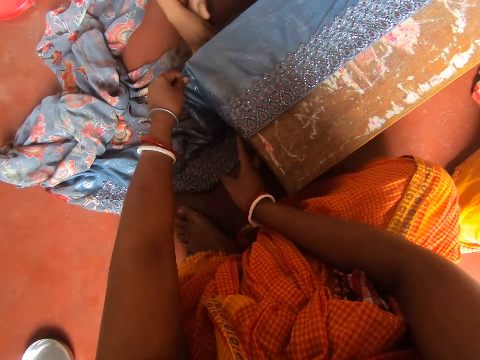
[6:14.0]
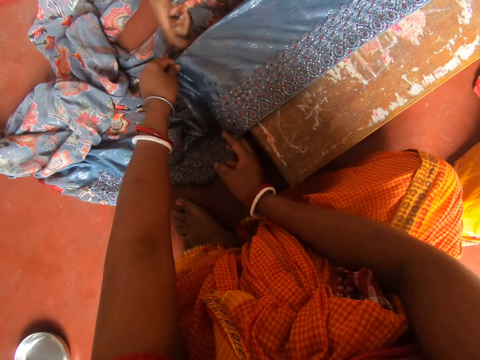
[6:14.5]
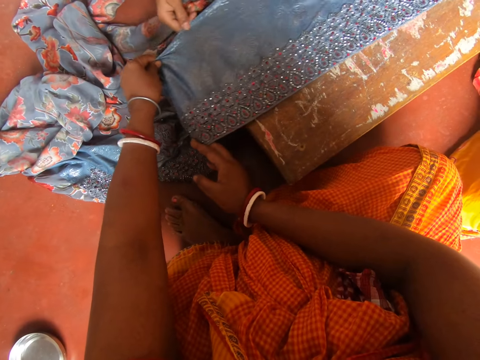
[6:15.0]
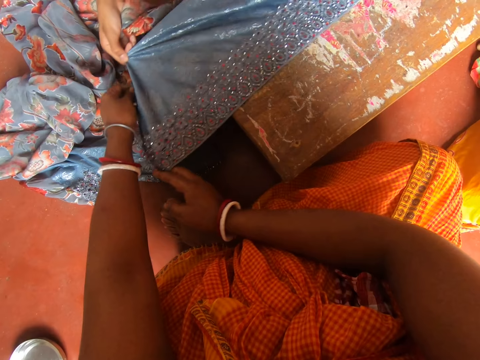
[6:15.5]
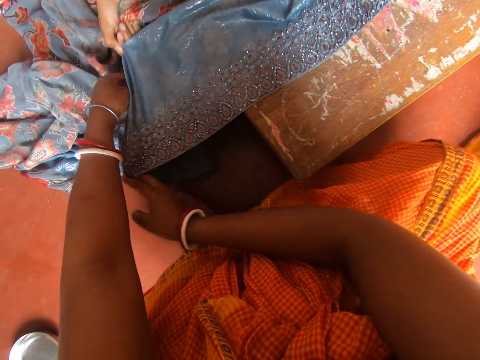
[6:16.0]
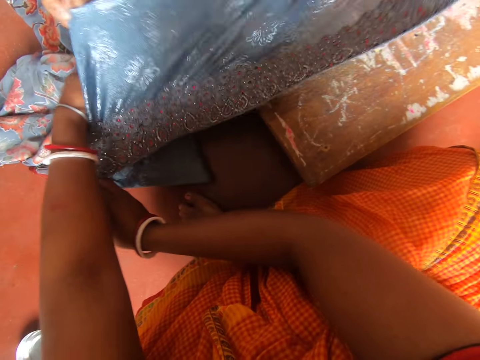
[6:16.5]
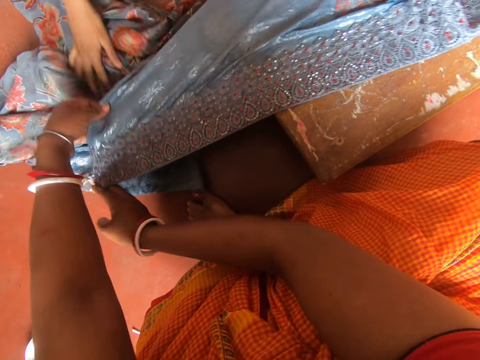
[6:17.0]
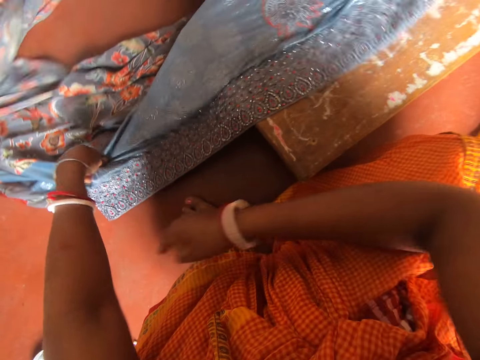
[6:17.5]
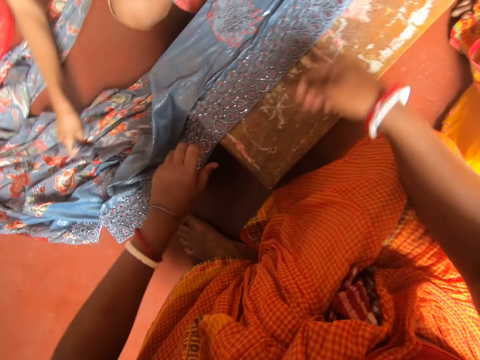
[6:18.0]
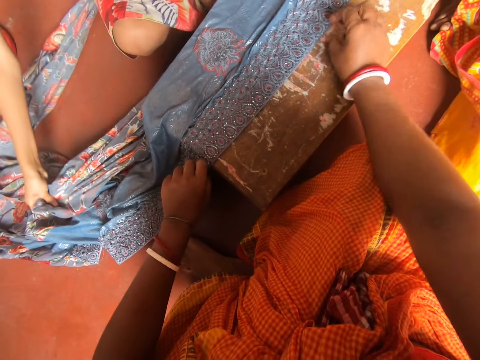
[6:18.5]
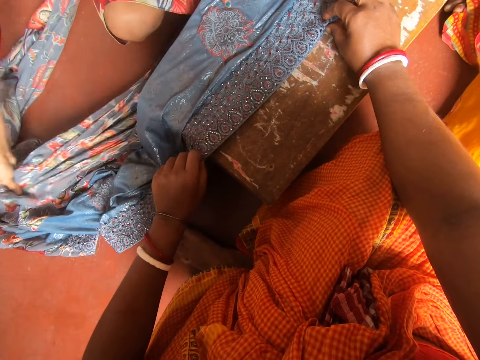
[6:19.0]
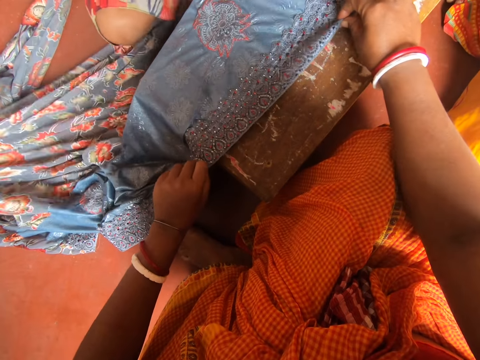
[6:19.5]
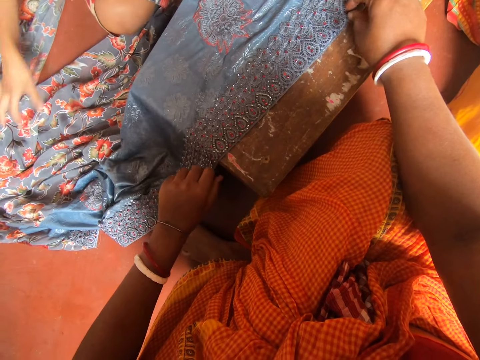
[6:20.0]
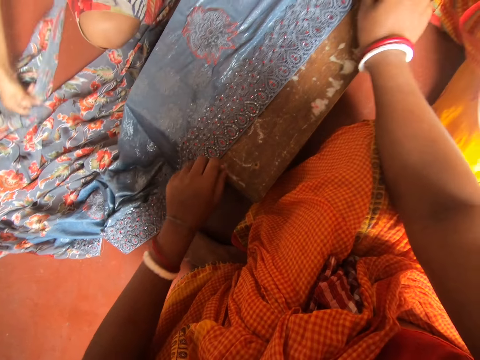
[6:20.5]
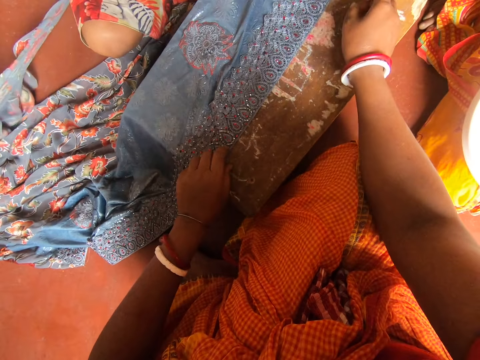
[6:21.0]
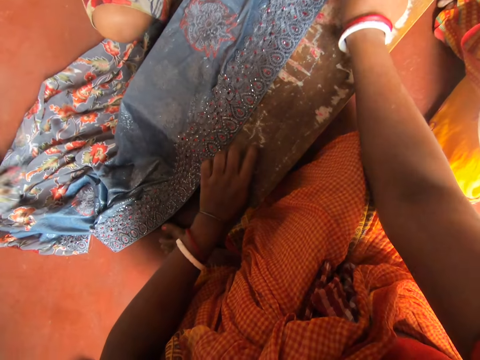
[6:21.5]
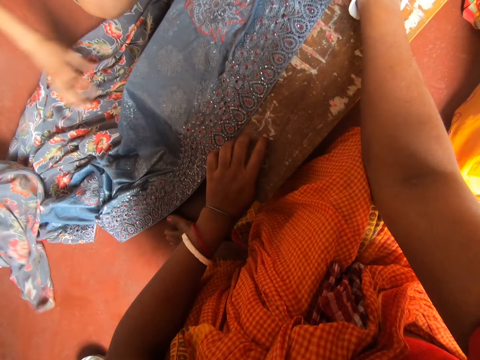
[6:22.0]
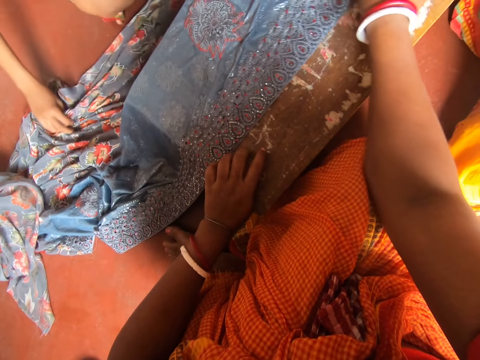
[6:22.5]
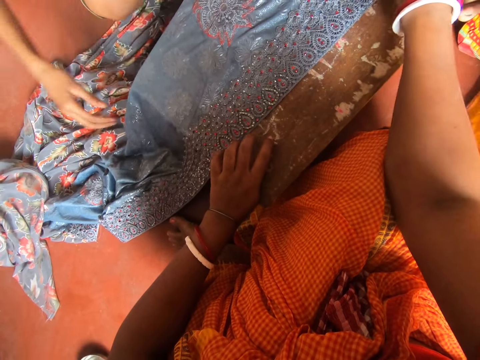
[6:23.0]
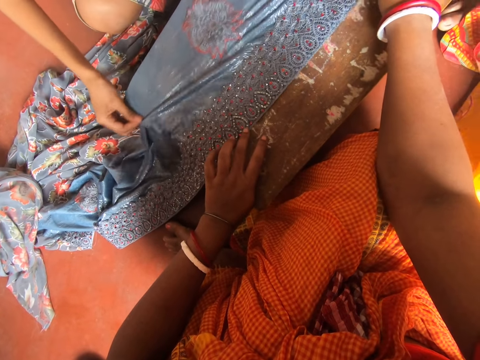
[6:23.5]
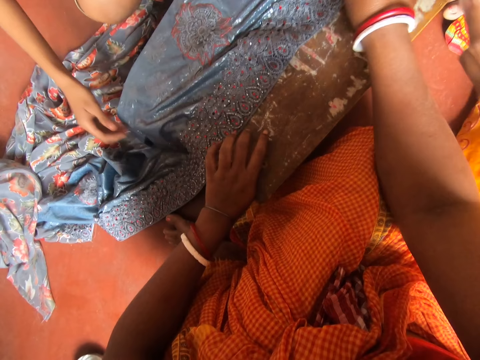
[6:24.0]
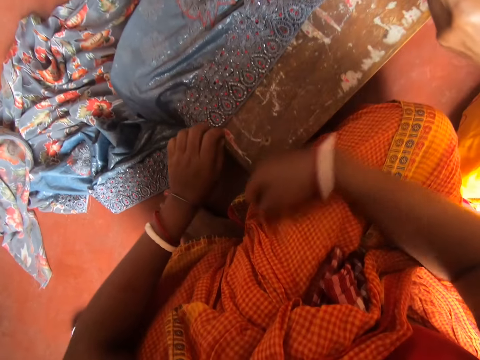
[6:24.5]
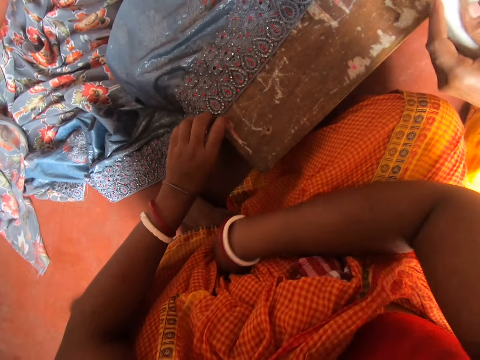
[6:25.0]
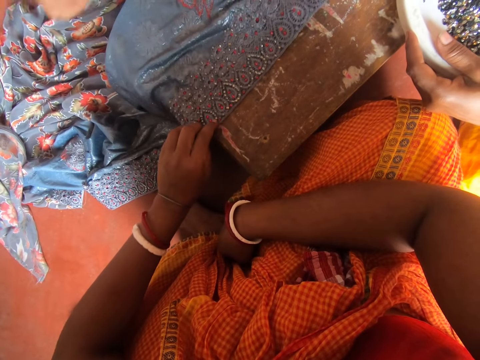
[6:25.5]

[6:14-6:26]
A lady pulls the cloth. A woman moves the fabric. The camera wearer pulls the cloth. Another woman moves the fabric with both hands.

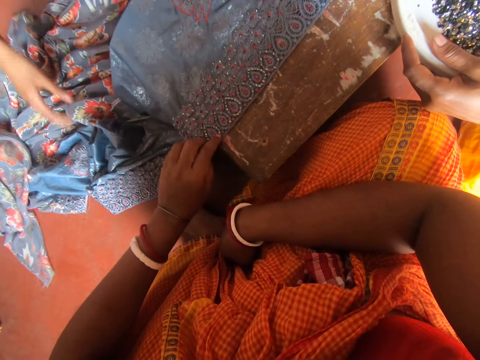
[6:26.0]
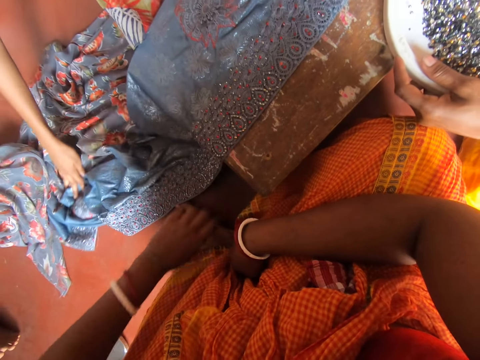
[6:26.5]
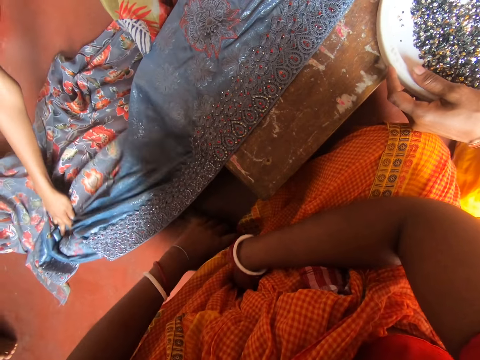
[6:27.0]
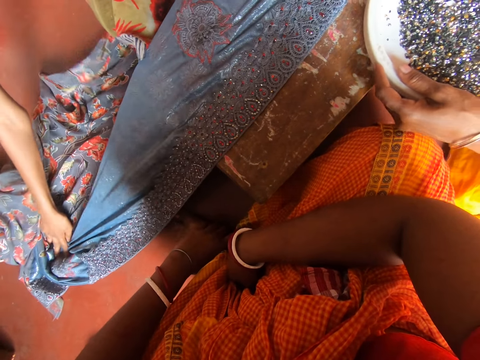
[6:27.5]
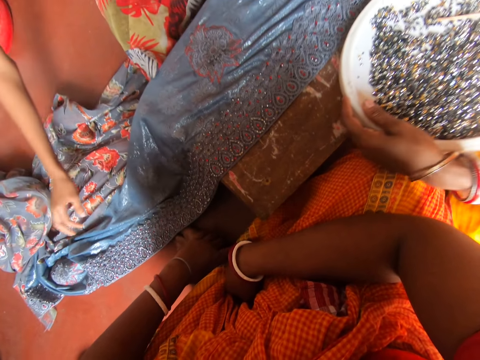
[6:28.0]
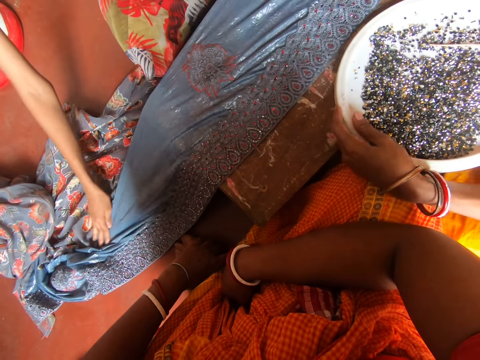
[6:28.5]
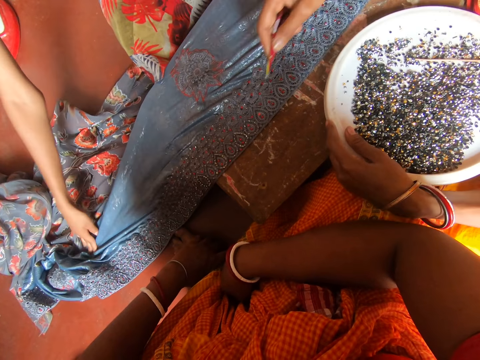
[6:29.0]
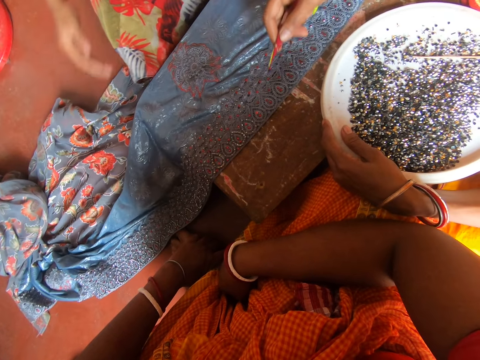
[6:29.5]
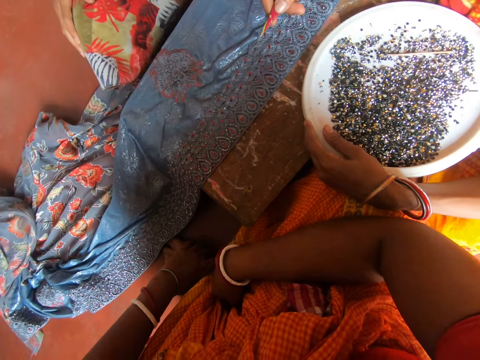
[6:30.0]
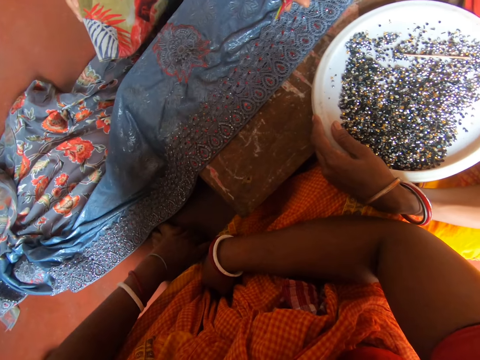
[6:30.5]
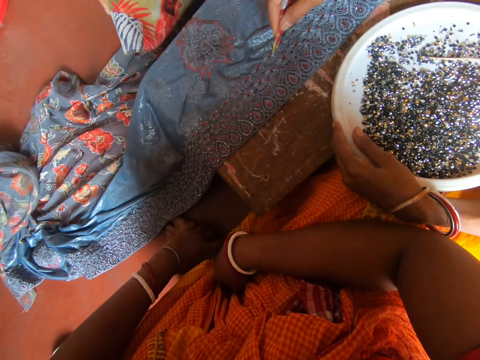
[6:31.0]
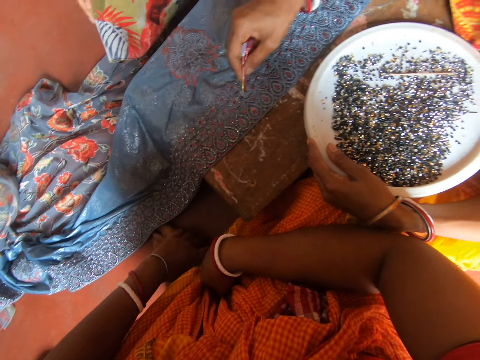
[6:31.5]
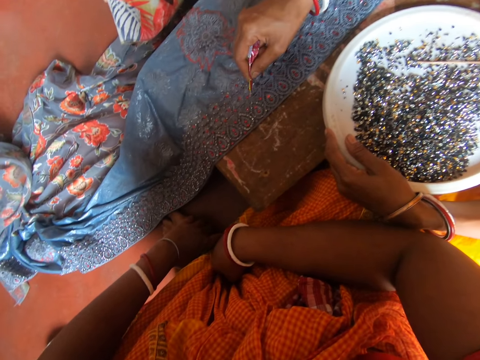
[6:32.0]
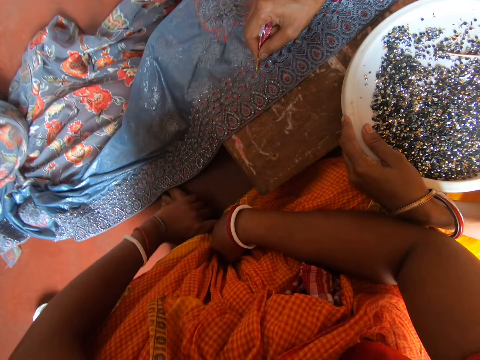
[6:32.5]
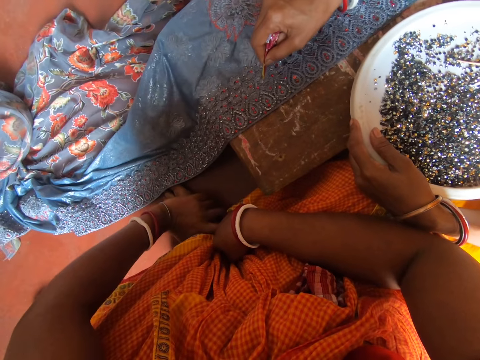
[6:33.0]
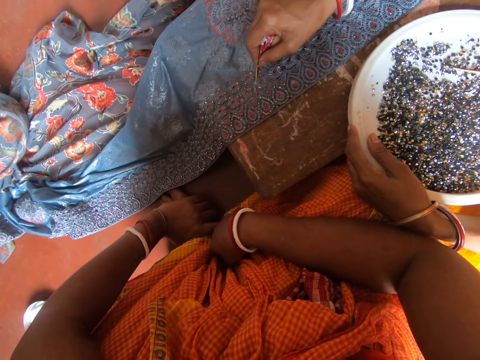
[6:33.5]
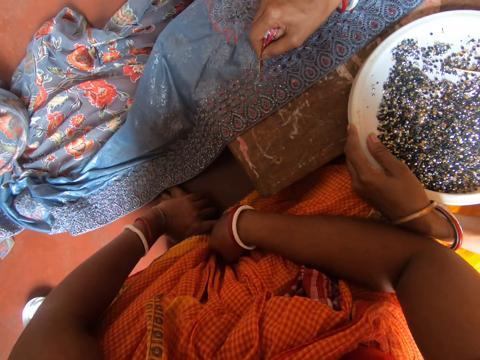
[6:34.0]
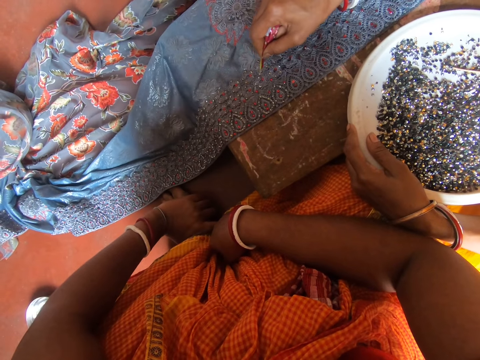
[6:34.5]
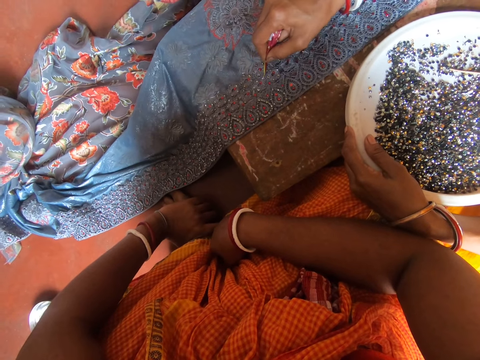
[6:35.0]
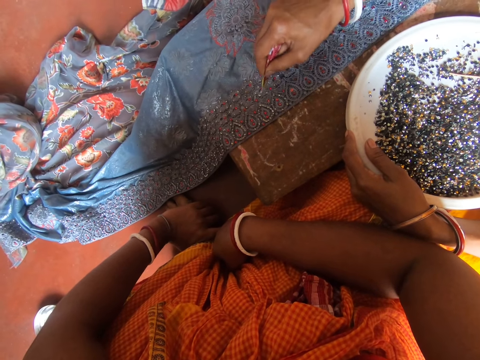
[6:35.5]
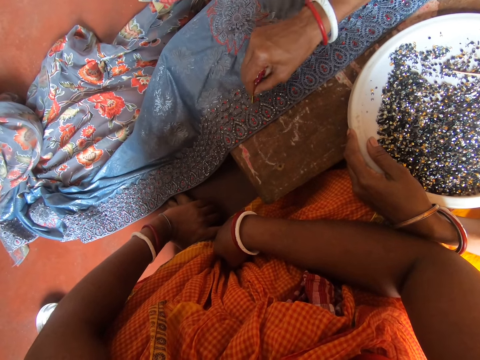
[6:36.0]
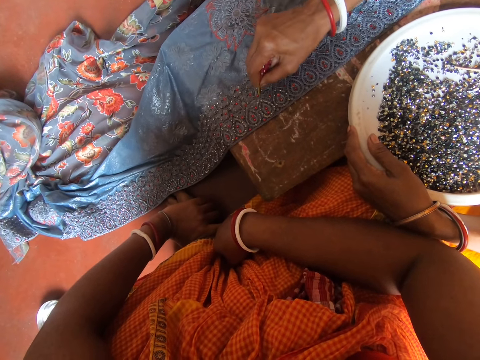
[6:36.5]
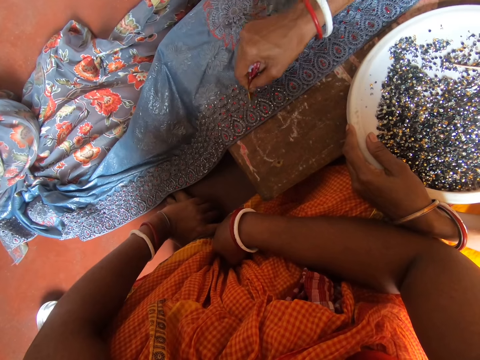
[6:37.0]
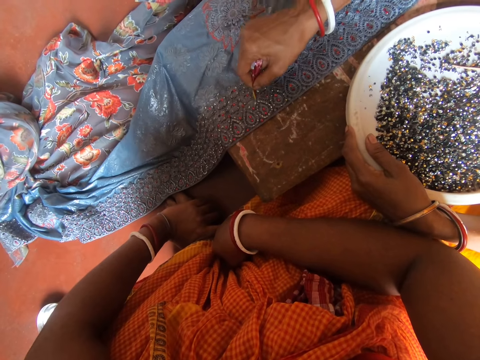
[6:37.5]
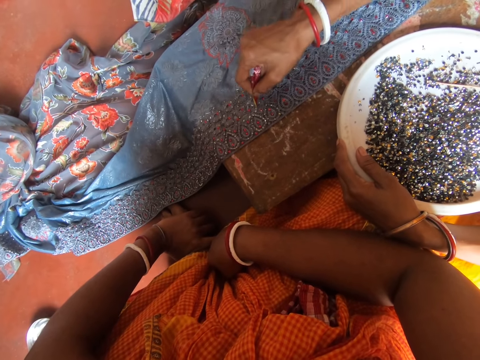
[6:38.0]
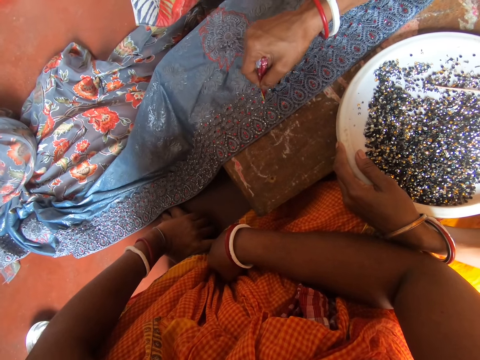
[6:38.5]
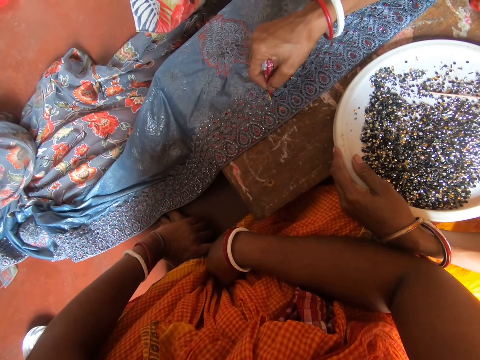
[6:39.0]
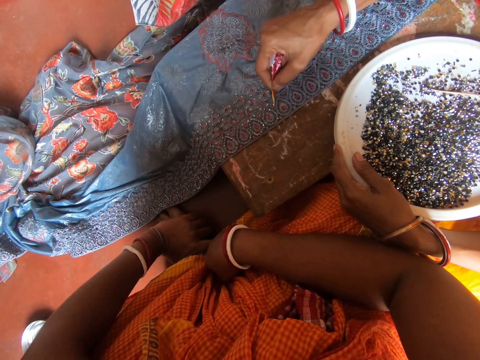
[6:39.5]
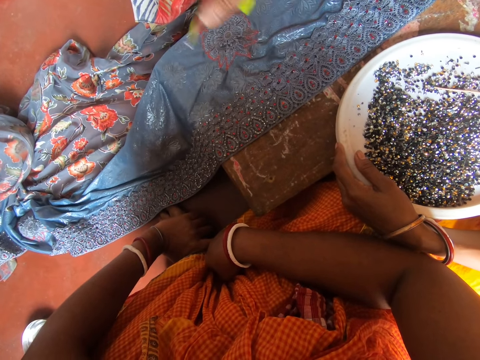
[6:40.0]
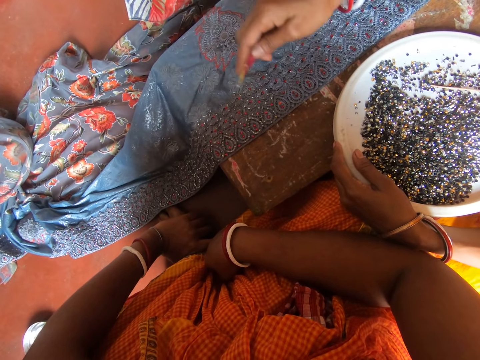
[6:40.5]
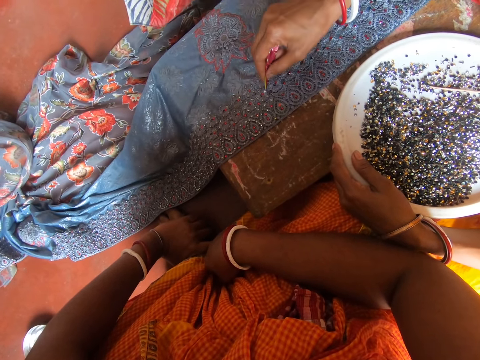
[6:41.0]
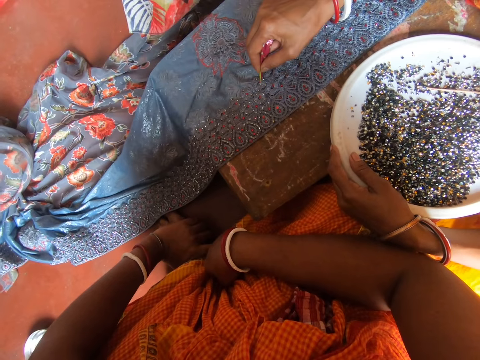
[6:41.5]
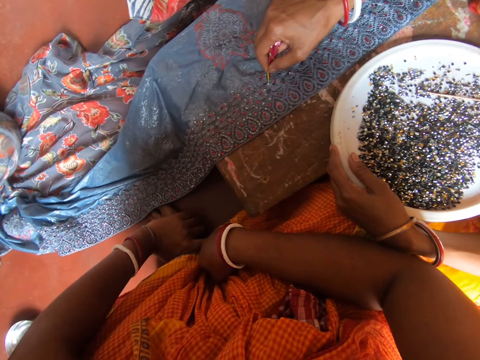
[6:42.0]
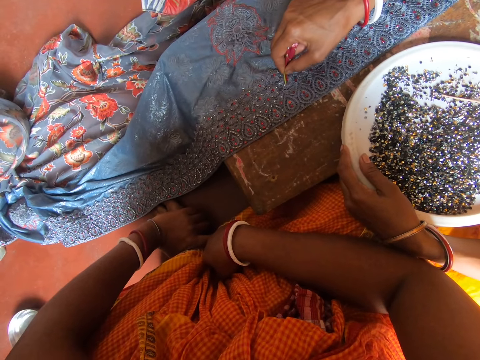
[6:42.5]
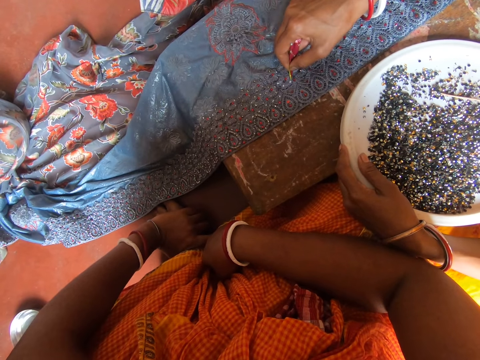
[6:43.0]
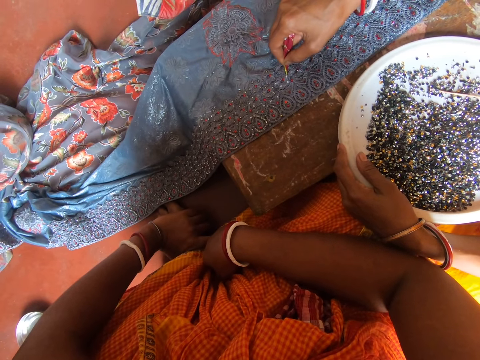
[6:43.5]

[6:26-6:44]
The camera wearer moves bins on the tray on the table. A lady decorates a cloth with beads. The camera wearer picks bins from the fabric with a pin. They move the right hand.
